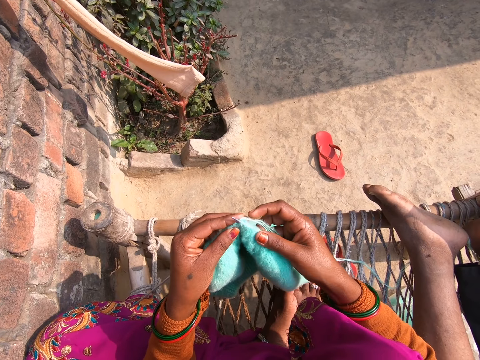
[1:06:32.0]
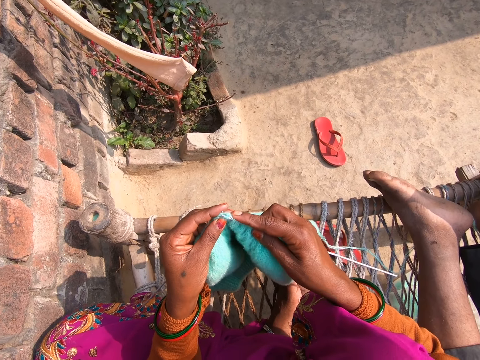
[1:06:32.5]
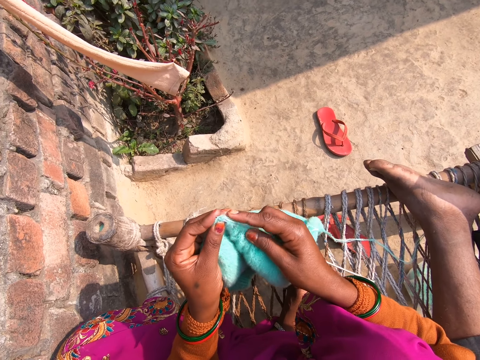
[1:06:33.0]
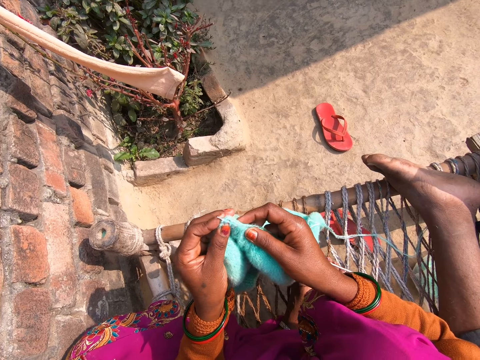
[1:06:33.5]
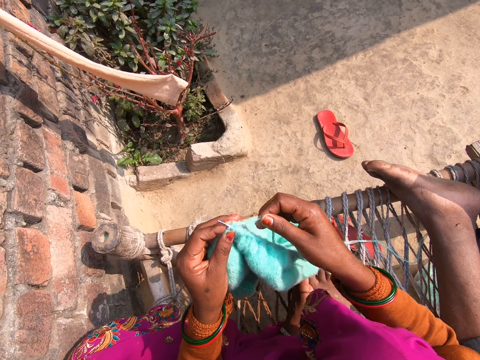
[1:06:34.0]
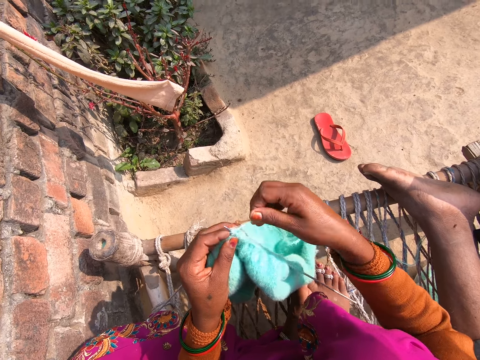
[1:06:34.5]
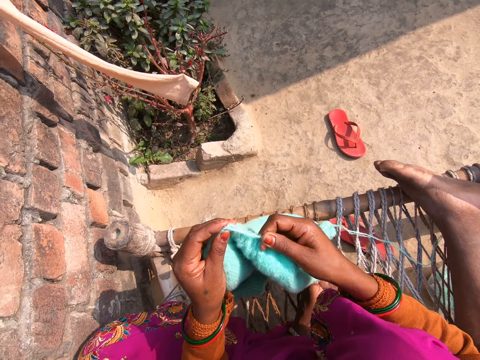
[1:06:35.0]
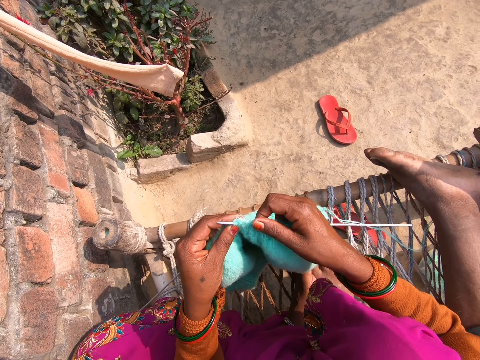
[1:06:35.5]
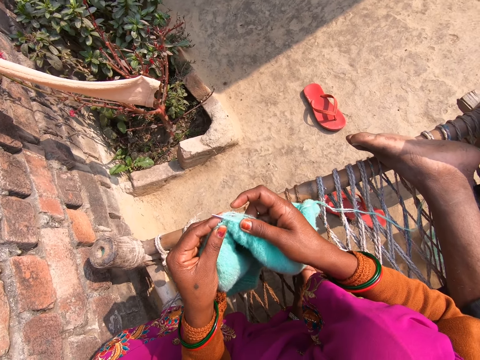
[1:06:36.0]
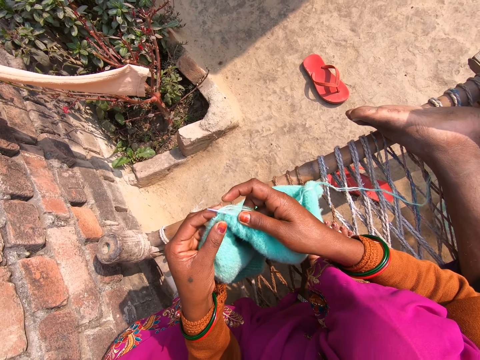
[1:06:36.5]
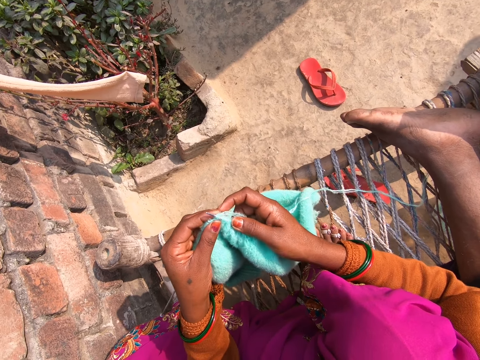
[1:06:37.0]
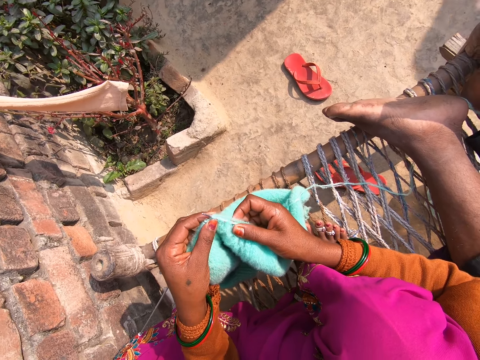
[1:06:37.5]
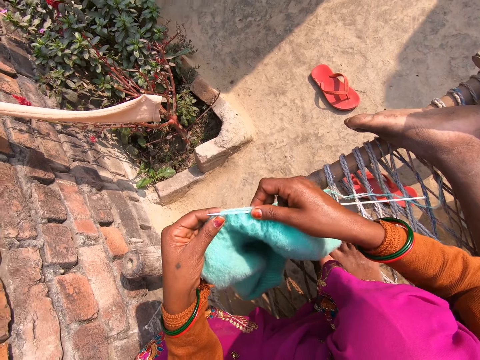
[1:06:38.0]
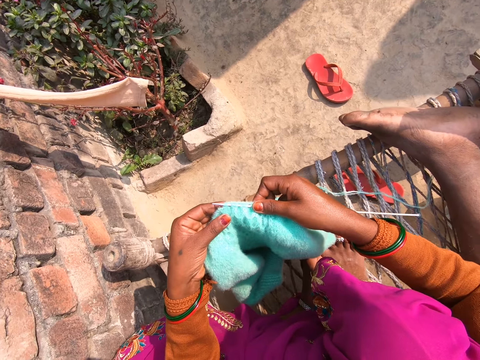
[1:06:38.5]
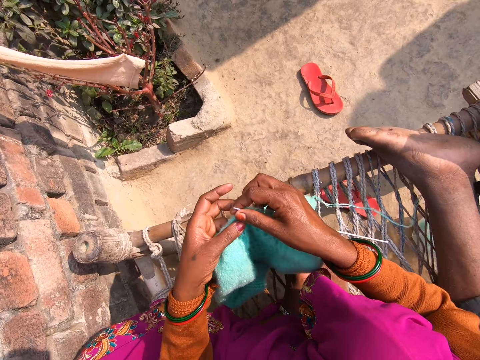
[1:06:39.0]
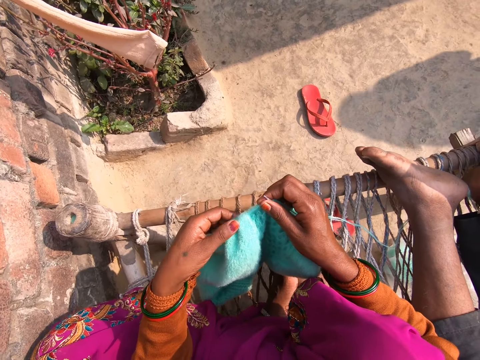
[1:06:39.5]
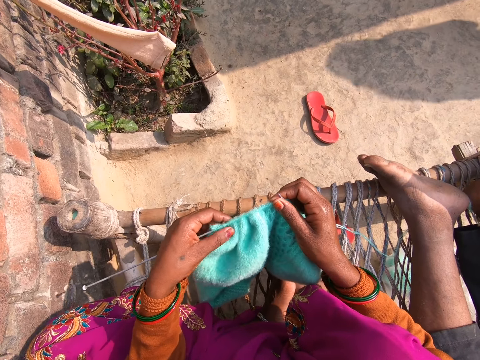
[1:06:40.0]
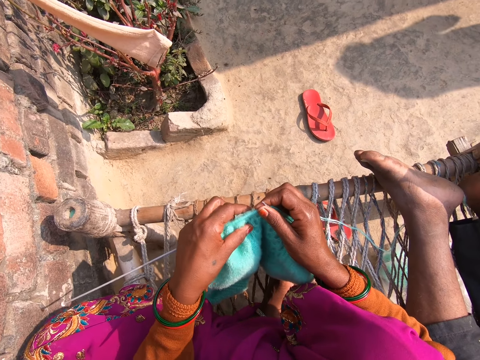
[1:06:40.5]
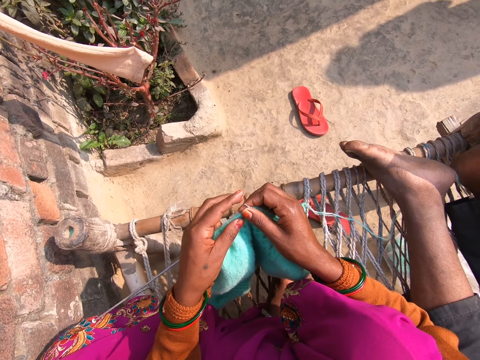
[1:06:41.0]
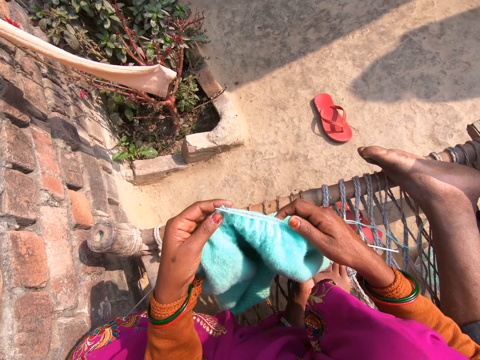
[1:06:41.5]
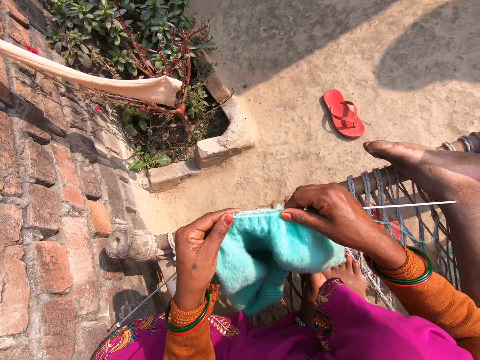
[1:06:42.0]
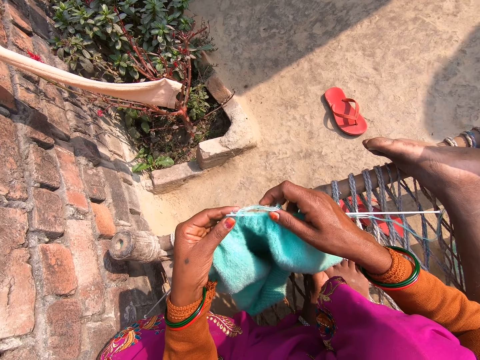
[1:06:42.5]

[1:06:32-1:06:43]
The camera wearer knits the sweater. They roll the yarn around the crochet needle. They knit the sweater. They touch the sweater.

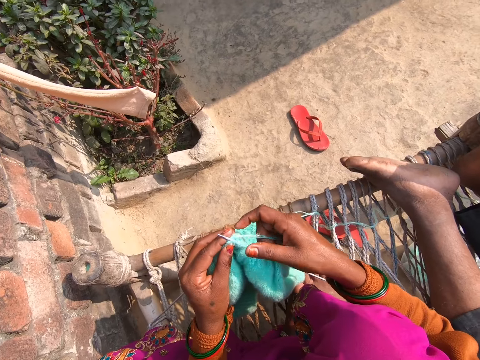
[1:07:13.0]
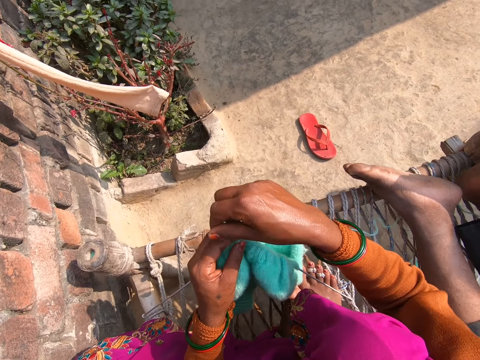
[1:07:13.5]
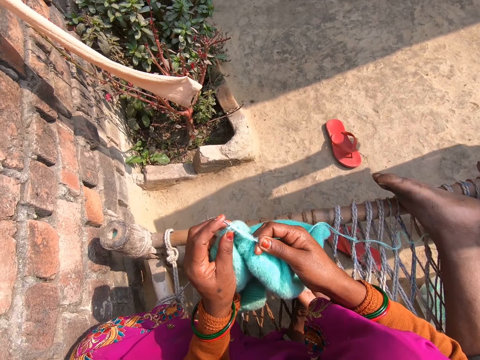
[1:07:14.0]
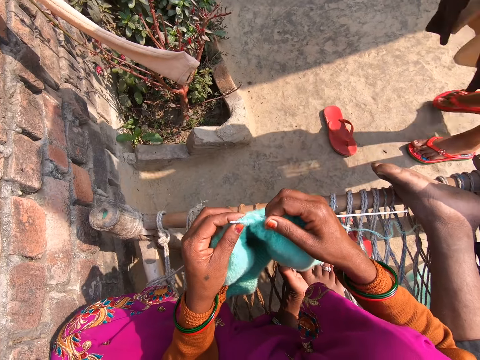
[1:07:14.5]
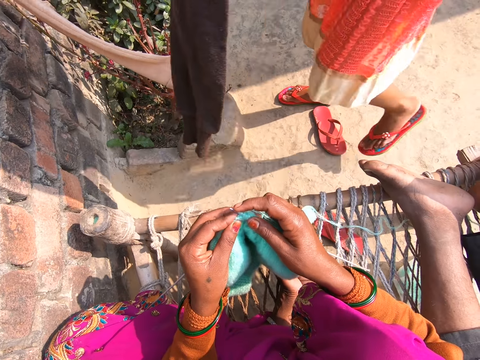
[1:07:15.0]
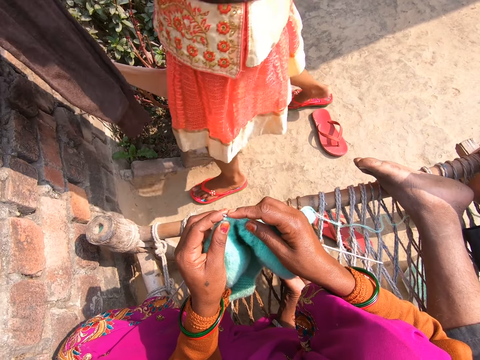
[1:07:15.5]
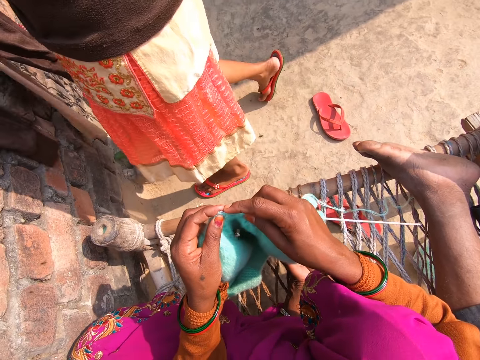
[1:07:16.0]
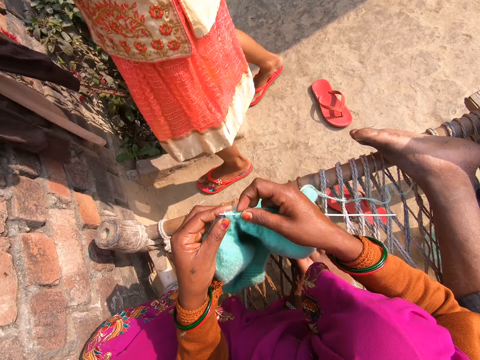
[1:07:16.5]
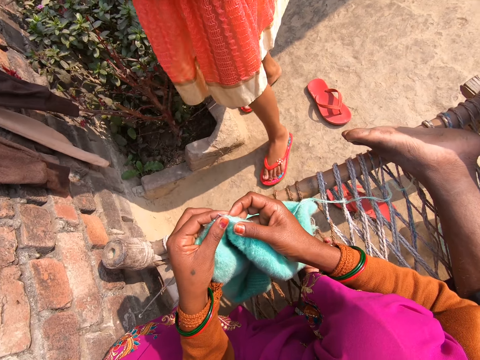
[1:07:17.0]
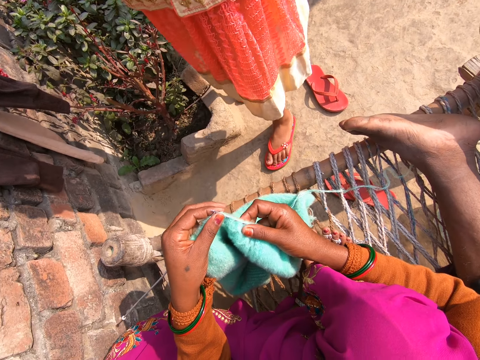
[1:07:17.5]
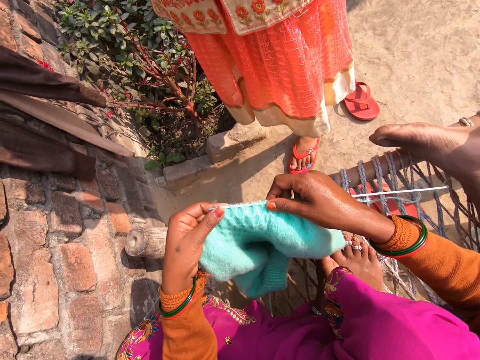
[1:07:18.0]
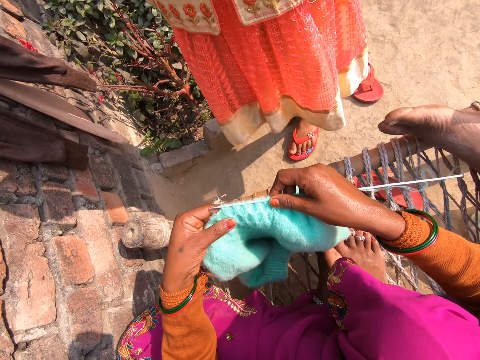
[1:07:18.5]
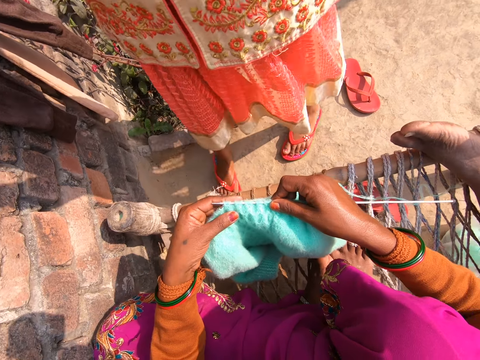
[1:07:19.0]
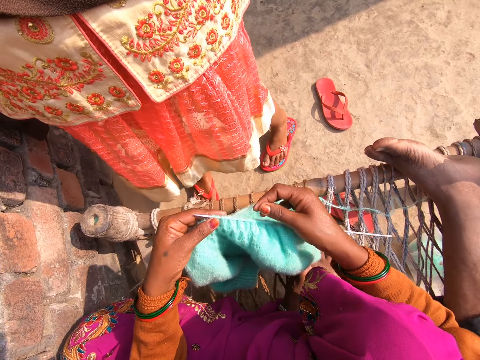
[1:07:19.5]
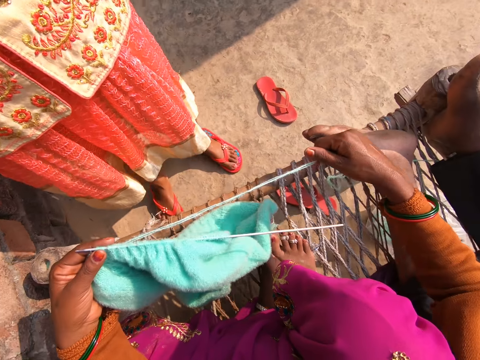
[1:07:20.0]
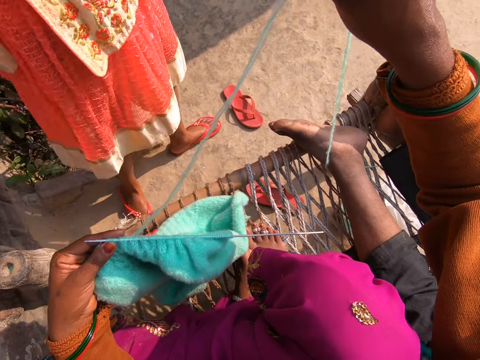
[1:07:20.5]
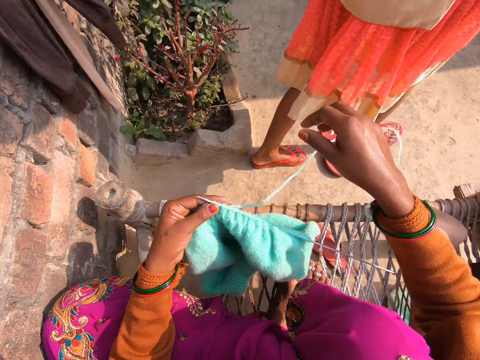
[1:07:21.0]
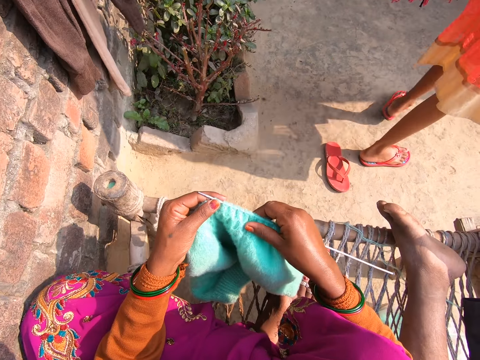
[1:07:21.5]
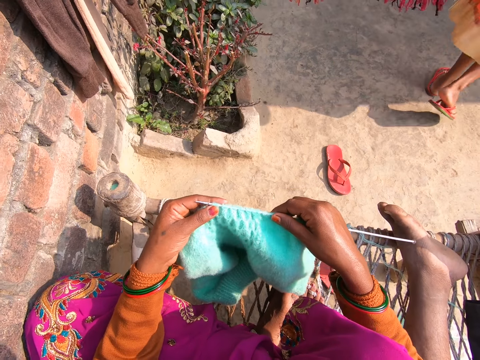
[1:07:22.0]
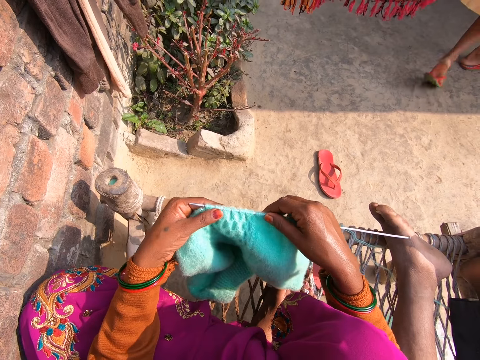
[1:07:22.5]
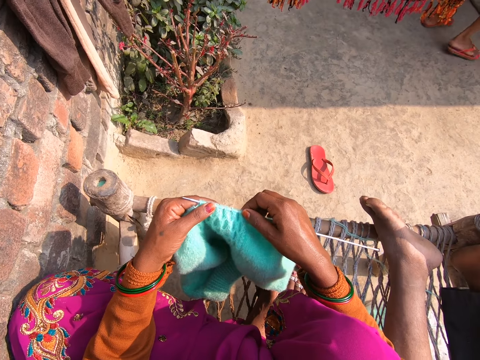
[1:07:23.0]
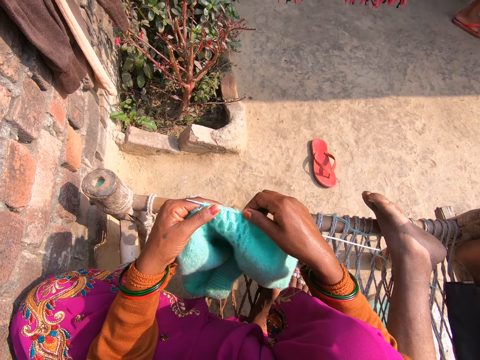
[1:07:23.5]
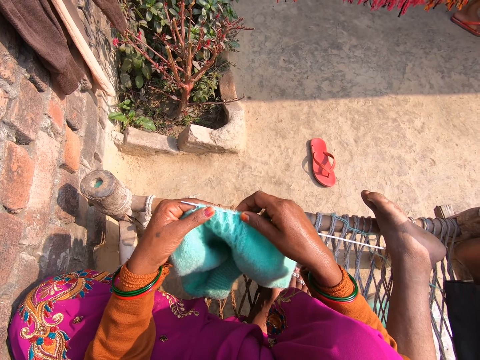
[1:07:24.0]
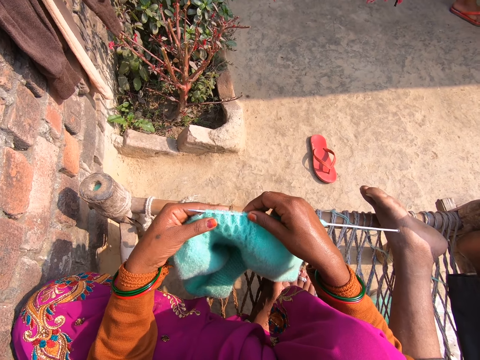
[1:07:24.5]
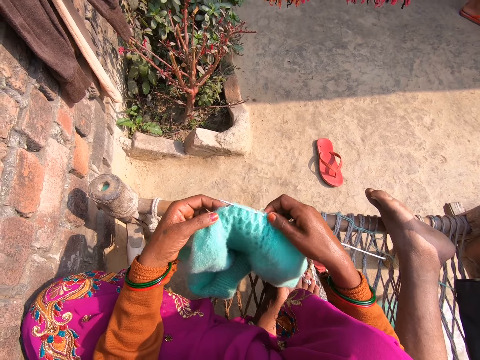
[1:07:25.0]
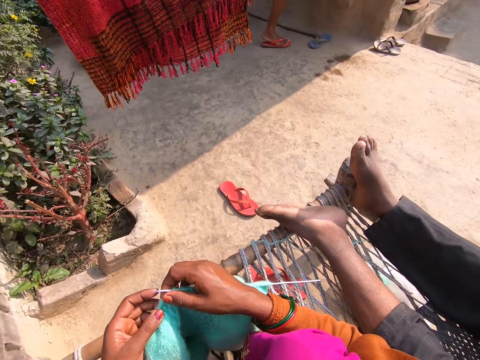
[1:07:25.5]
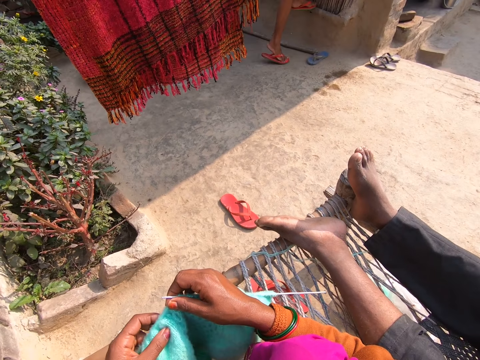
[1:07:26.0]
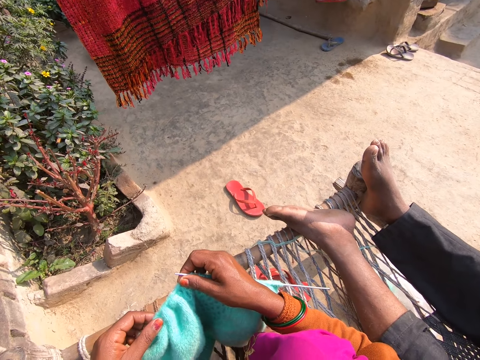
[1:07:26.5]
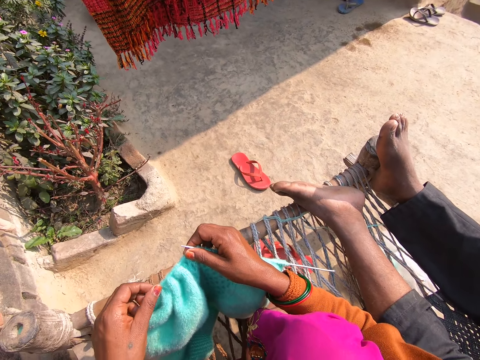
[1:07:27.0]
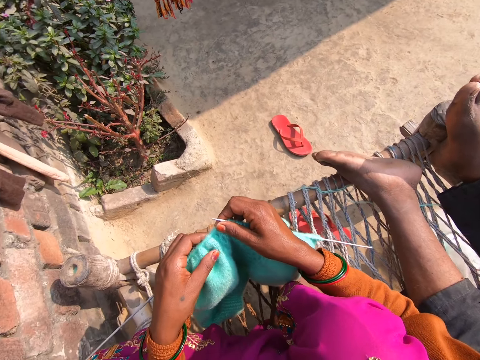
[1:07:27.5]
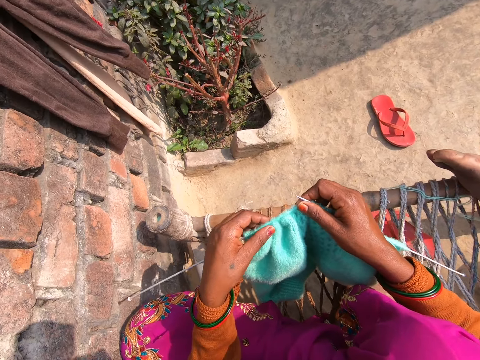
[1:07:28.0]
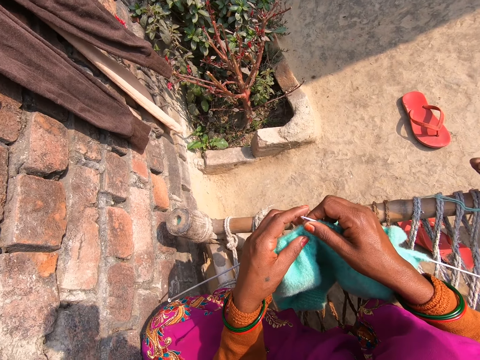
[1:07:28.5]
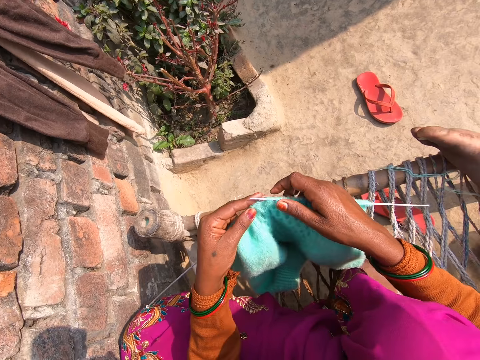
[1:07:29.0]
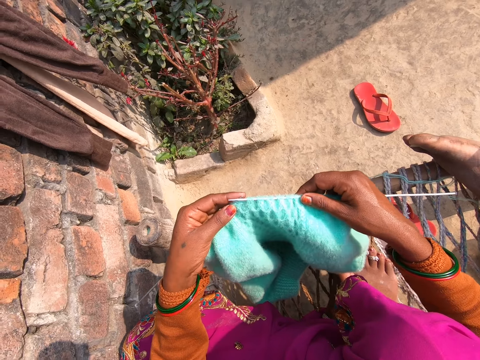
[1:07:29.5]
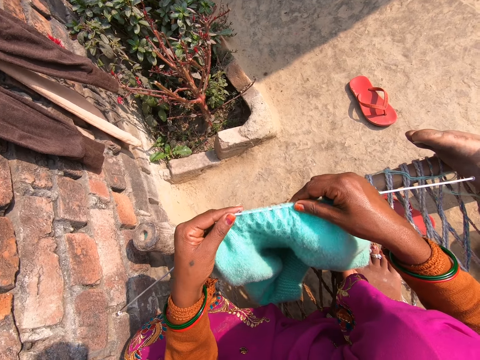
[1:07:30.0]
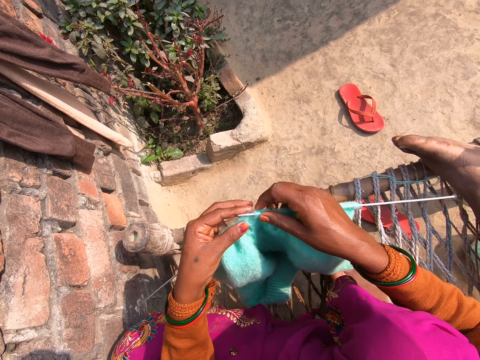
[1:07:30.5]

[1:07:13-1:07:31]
The camera wearer converses with a lady. They adjust the knitted cloth.
